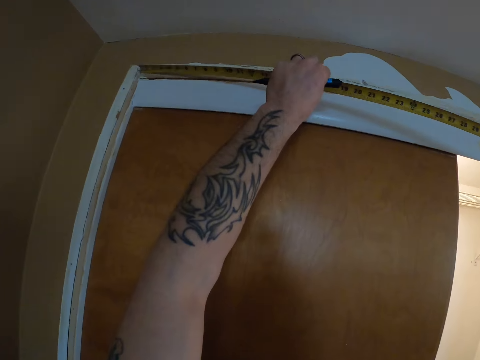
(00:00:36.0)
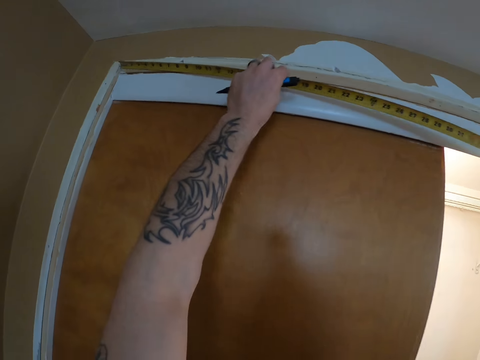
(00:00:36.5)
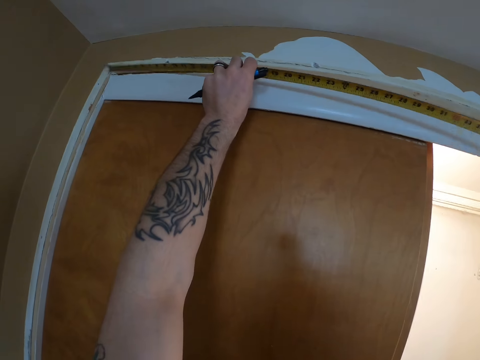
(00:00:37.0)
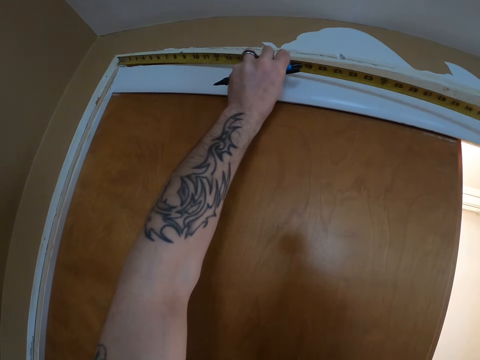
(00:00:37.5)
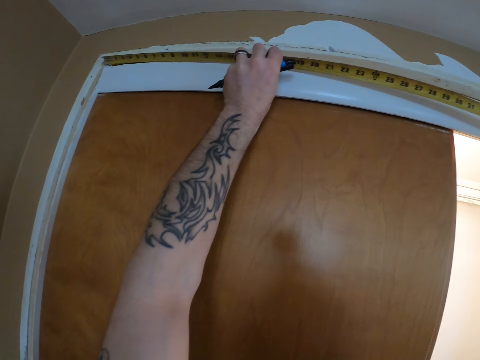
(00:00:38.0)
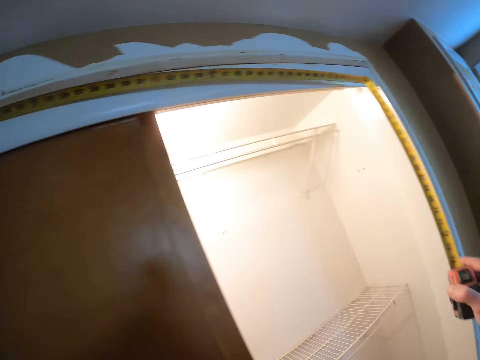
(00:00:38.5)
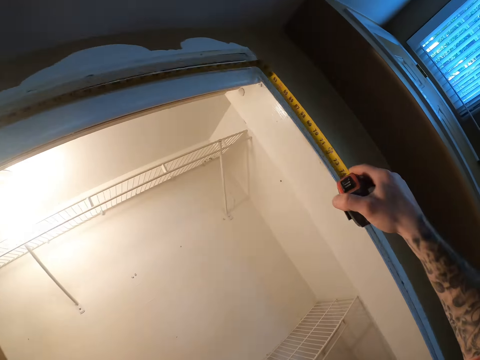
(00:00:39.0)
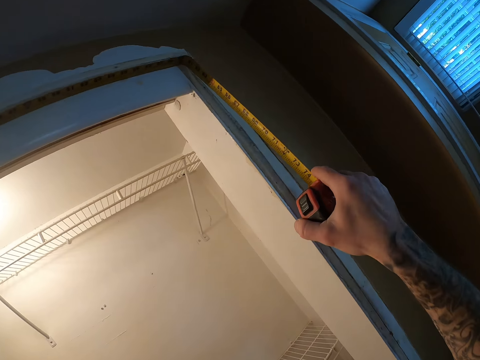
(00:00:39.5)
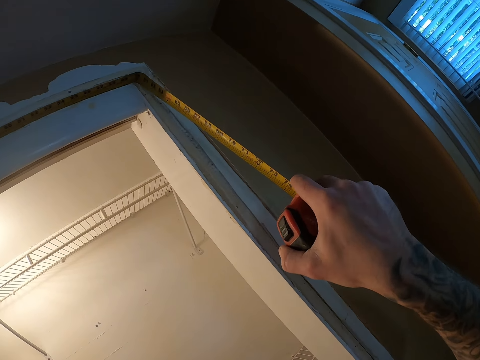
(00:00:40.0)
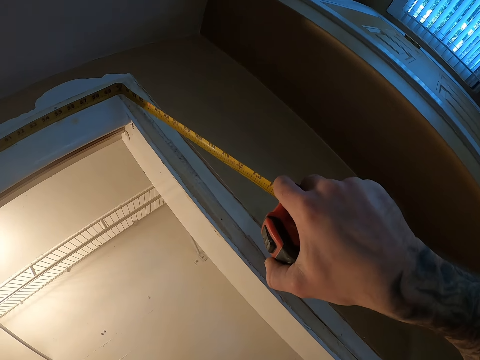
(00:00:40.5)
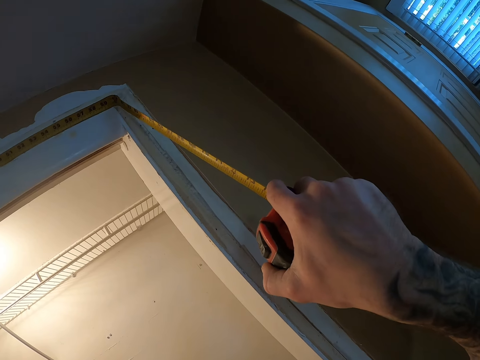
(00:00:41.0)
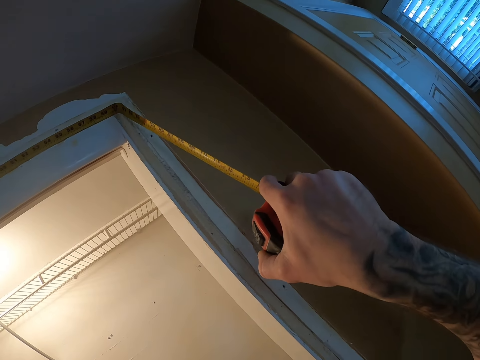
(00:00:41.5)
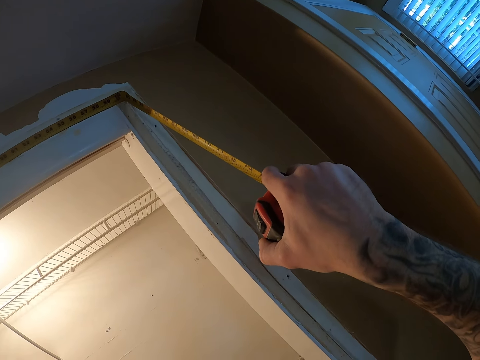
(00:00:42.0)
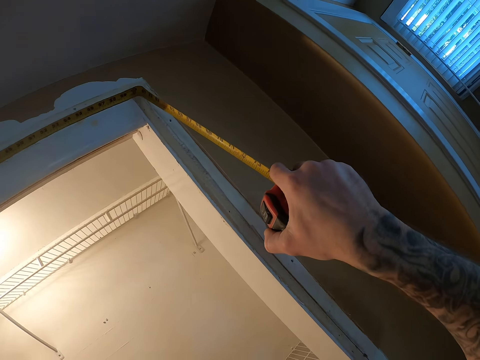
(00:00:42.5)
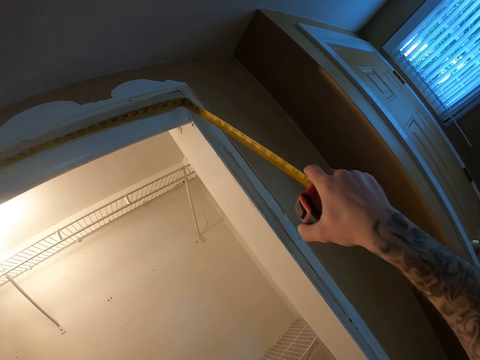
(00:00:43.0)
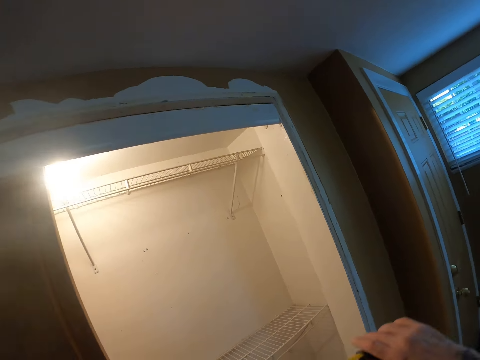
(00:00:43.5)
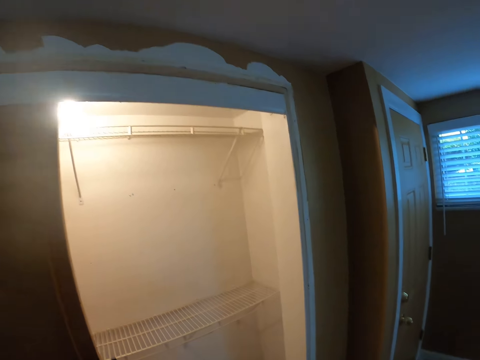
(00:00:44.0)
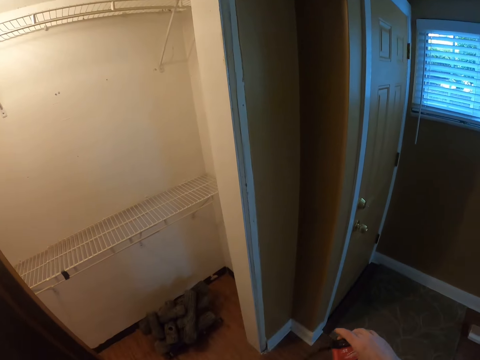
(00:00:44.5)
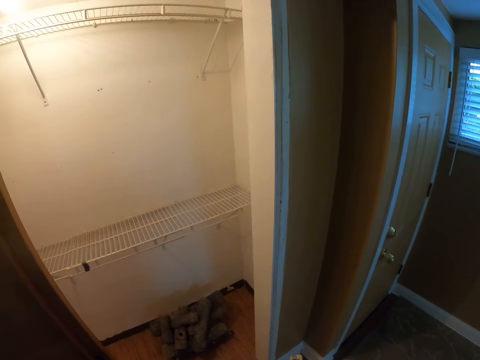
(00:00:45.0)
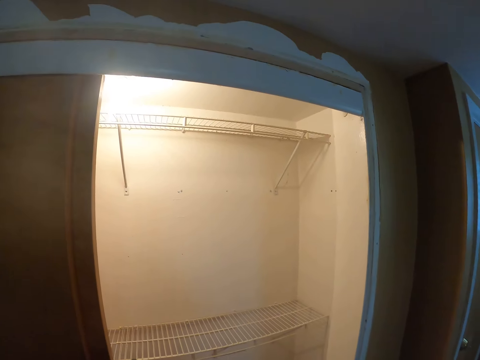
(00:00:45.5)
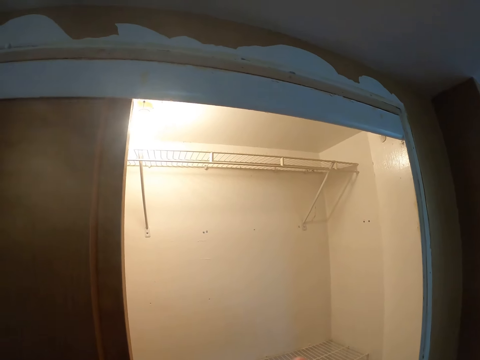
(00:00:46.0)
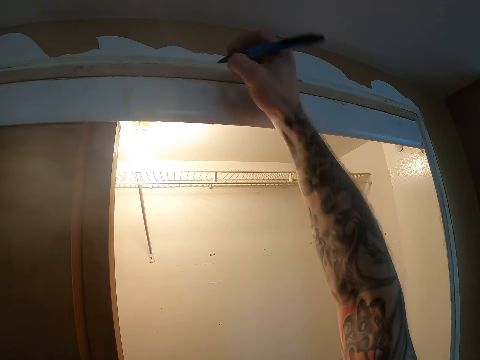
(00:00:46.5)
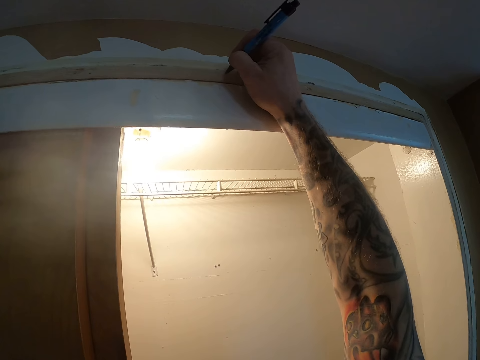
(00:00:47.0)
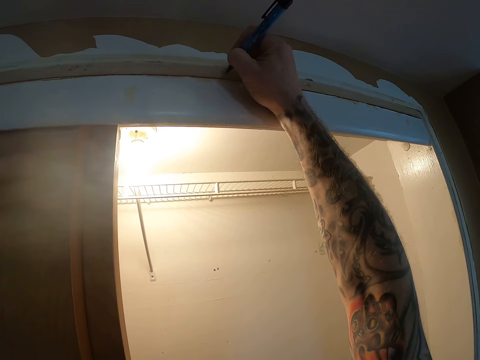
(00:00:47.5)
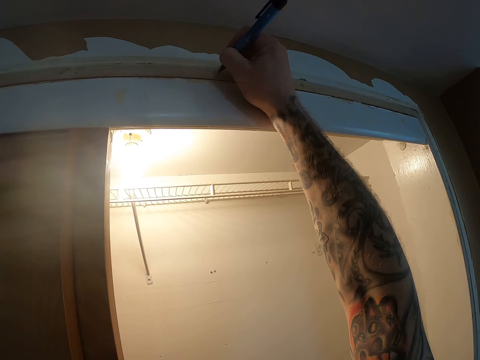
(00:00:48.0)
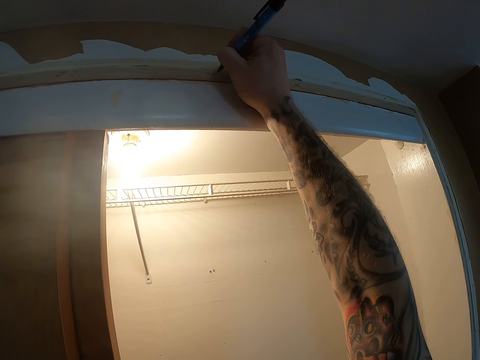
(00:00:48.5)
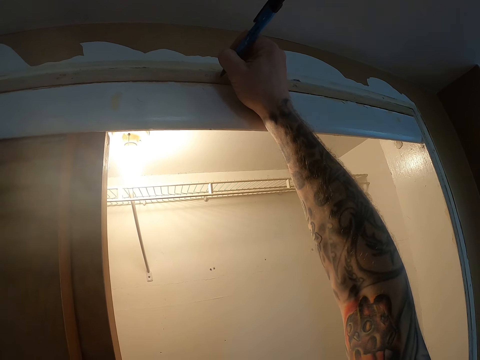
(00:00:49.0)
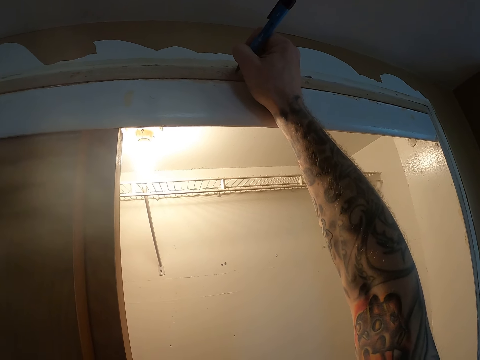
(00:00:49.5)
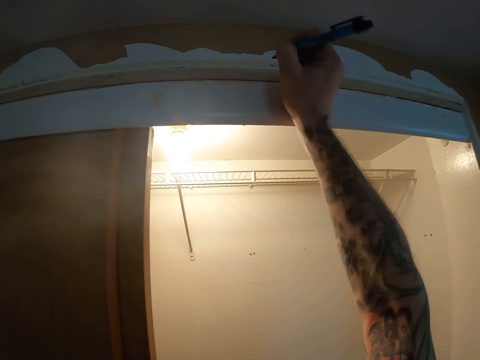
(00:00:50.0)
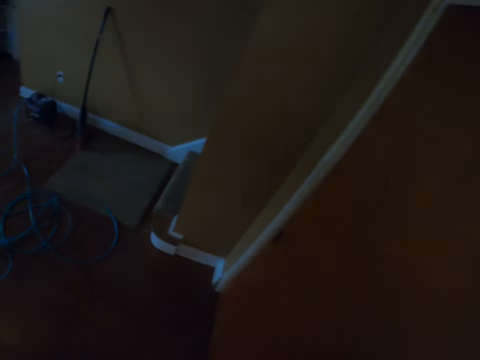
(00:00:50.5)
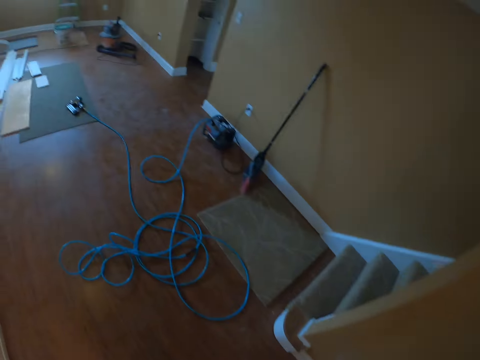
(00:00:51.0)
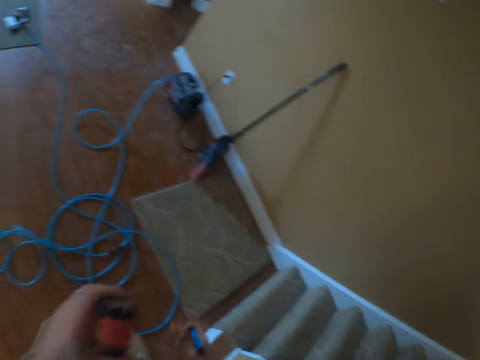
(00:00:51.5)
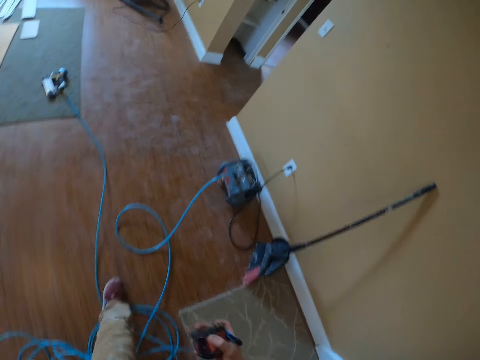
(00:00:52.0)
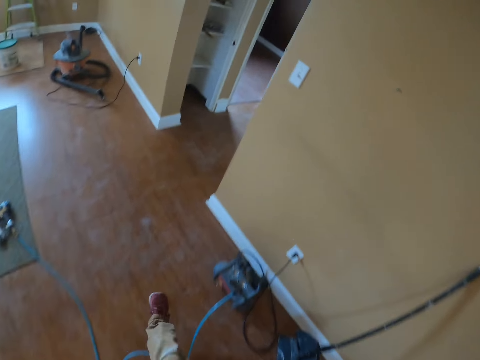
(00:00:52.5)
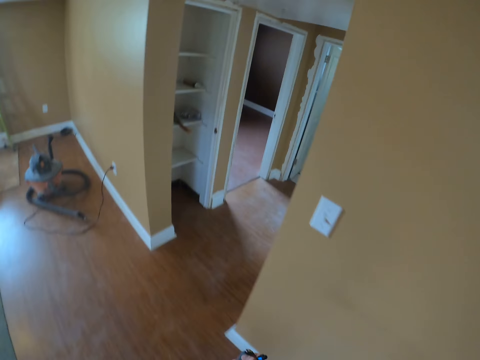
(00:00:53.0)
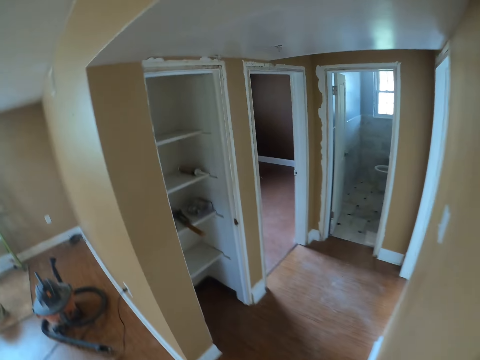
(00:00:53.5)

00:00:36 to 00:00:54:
The camera wearer places a tape measure on the door frame. They look at the measurements. They drop the tape measure. They move the tape measure. They take a pen with the right hand. They look around. They put a mark up on the door. They write on the door frame. They walk around a room.

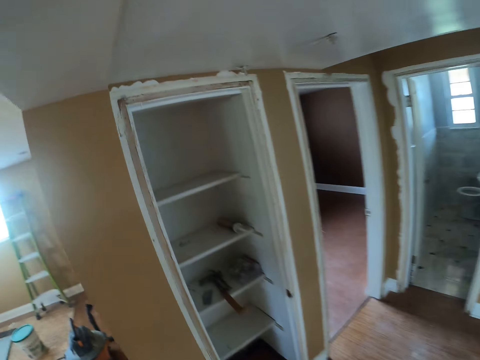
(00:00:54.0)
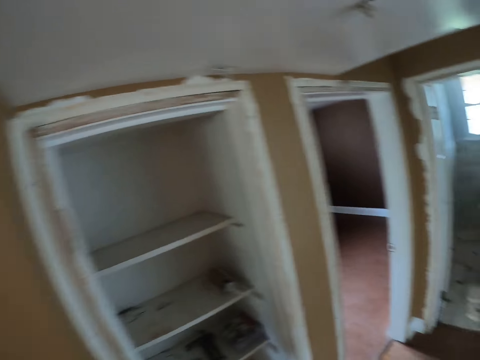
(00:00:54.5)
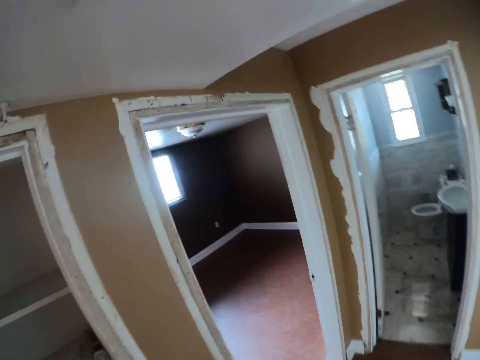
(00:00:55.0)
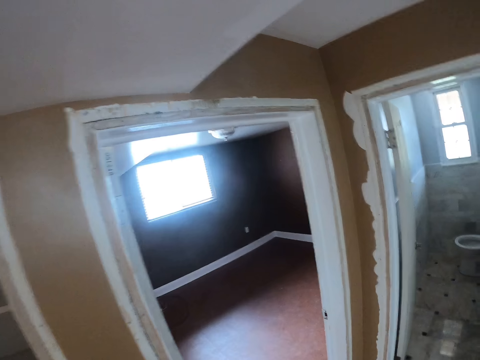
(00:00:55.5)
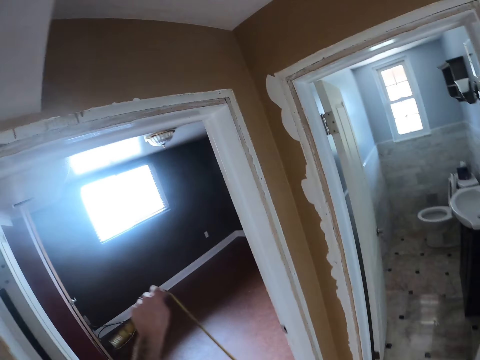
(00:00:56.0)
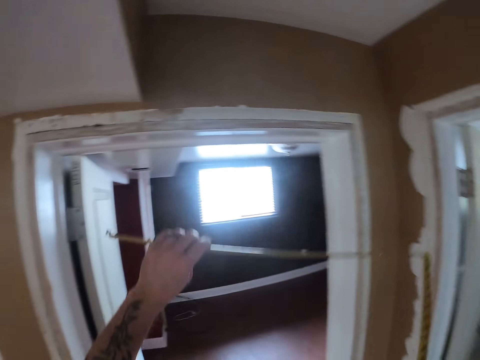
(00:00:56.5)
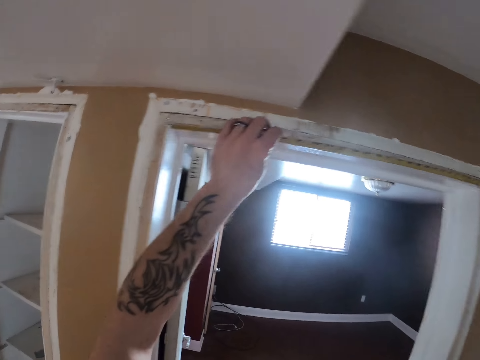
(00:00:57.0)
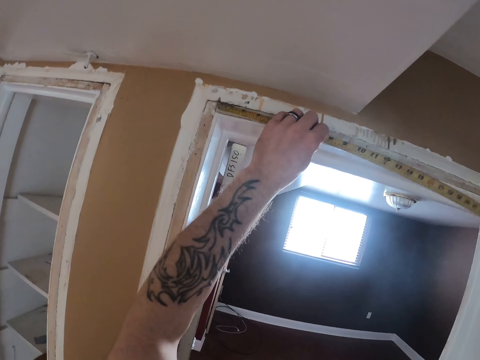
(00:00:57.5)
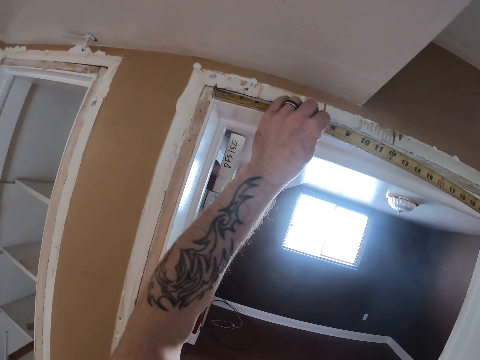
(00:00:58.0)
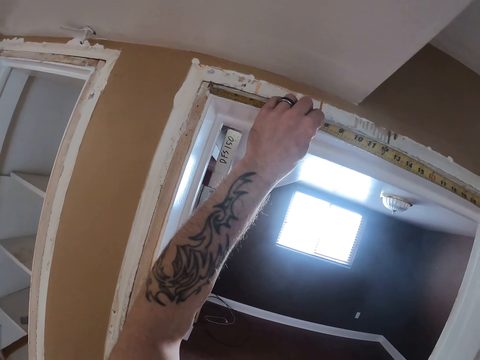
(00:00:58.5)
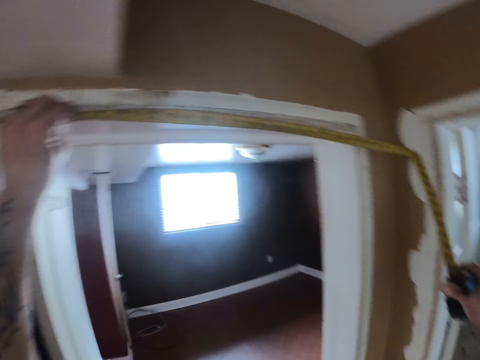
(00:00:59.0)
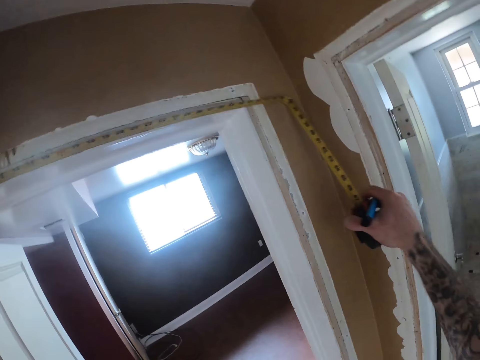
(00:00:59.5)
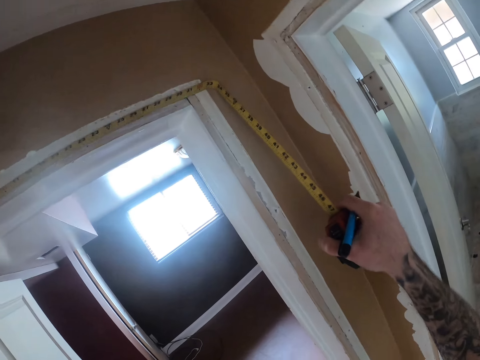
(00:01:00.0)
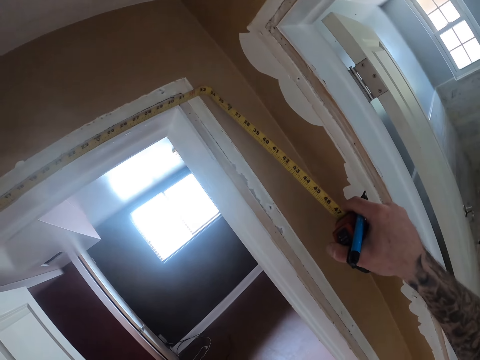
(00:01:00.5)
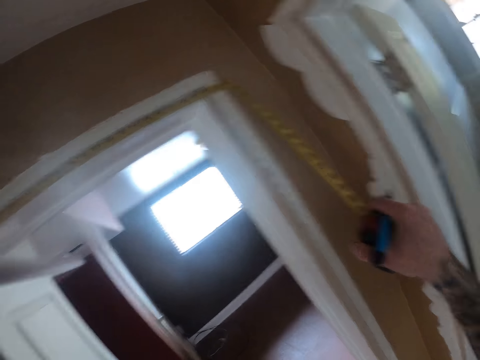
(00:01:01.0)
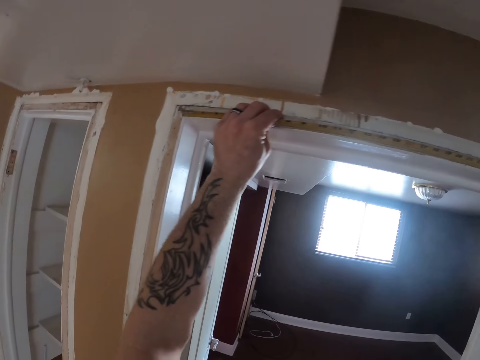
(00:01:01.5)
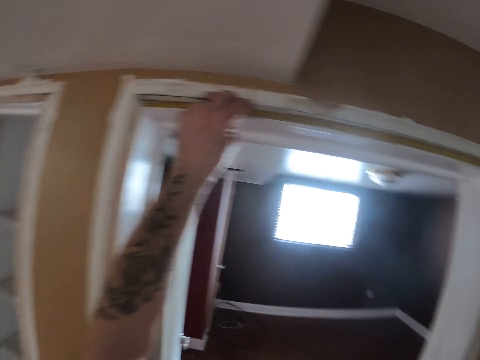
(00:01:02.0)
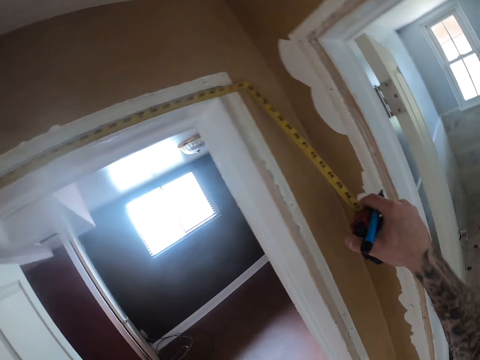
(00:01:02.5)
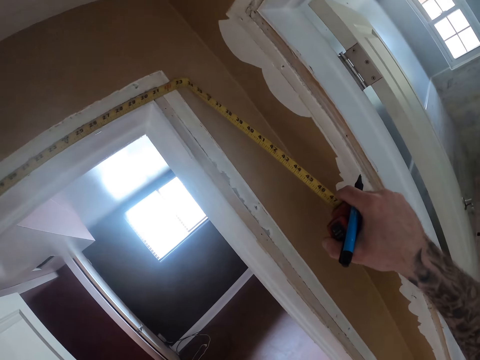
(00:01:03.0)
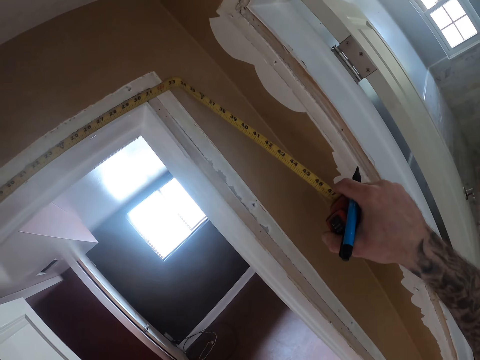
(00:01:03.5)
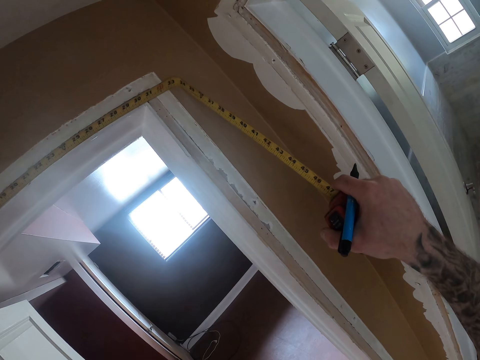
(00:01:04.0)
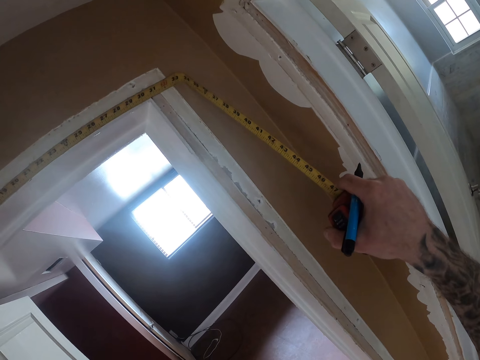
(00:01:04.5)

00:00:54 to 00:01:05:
The camera wearer looks around and walks. They measure the top length of a door with a tape measure. They place the tape measure on a door frame. They look at the measurements.
